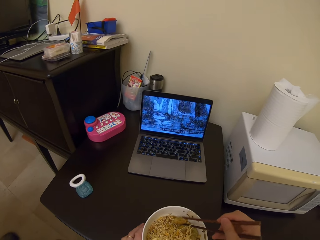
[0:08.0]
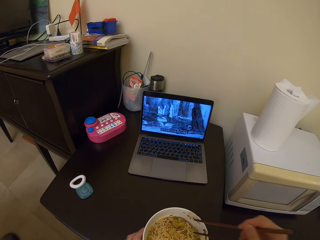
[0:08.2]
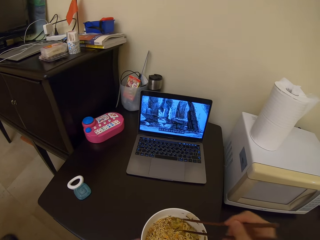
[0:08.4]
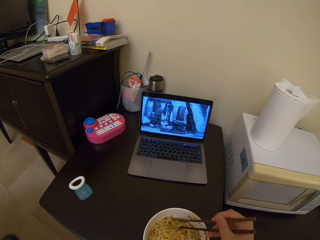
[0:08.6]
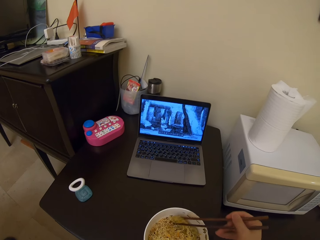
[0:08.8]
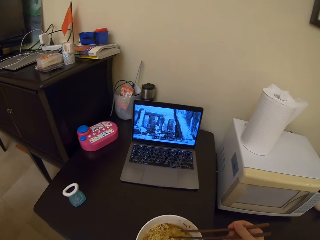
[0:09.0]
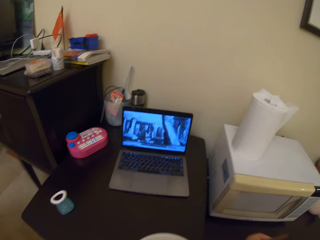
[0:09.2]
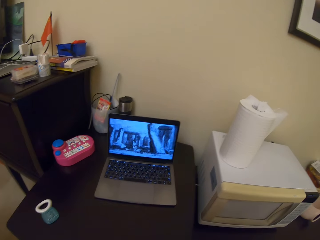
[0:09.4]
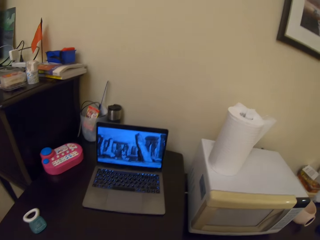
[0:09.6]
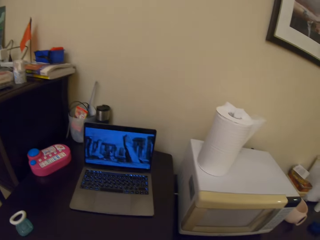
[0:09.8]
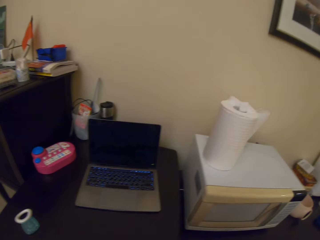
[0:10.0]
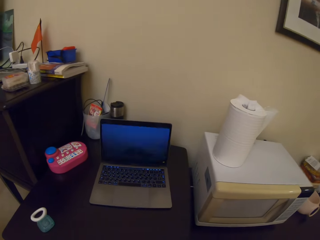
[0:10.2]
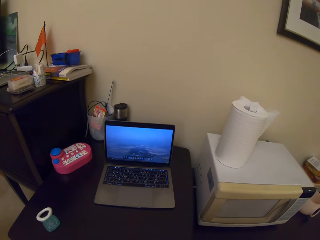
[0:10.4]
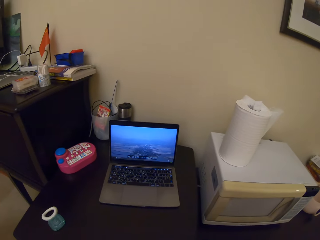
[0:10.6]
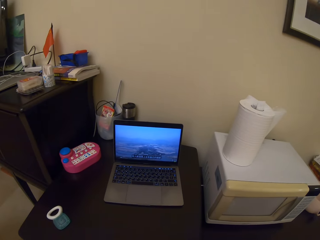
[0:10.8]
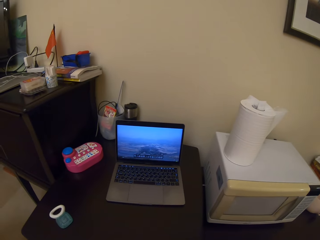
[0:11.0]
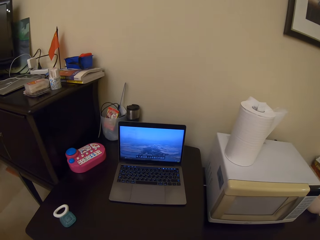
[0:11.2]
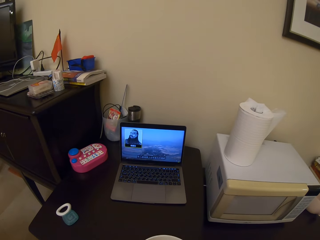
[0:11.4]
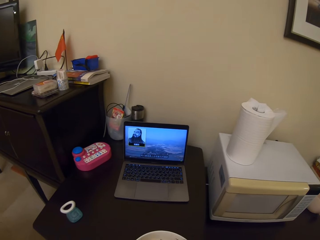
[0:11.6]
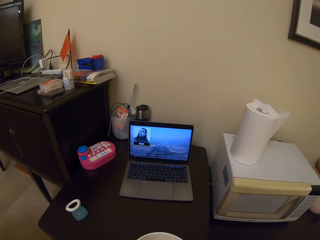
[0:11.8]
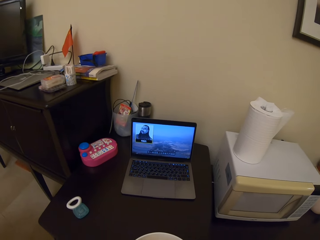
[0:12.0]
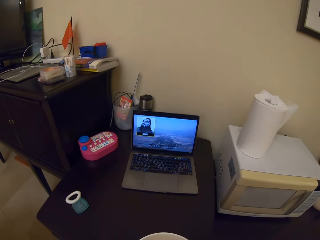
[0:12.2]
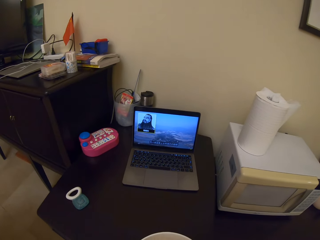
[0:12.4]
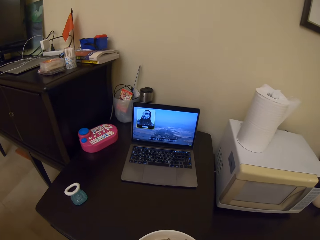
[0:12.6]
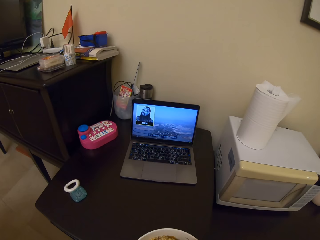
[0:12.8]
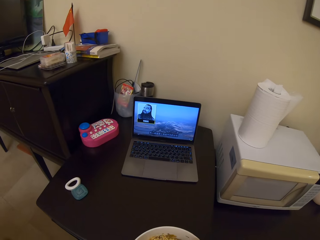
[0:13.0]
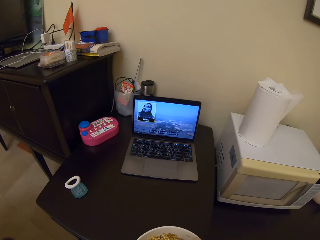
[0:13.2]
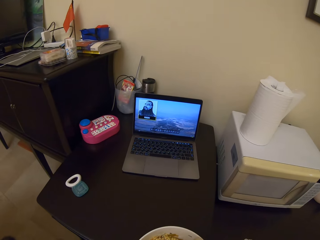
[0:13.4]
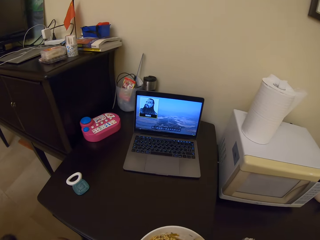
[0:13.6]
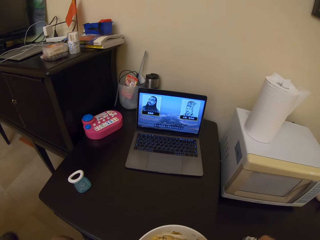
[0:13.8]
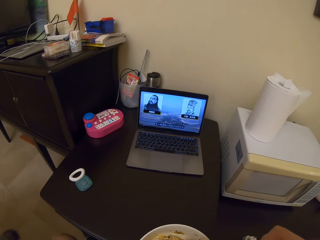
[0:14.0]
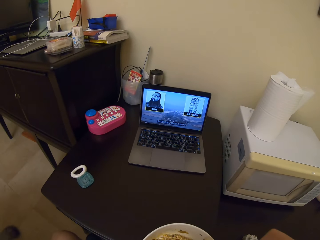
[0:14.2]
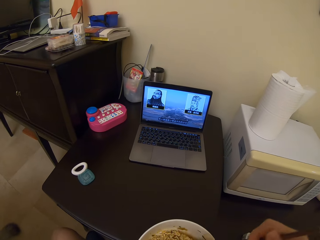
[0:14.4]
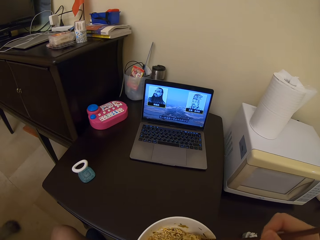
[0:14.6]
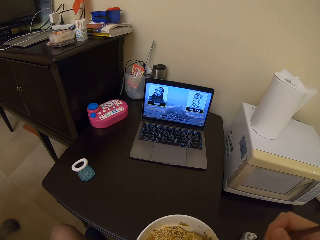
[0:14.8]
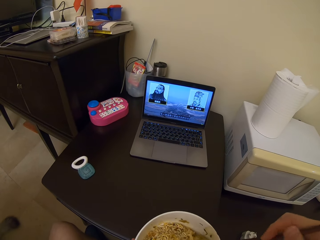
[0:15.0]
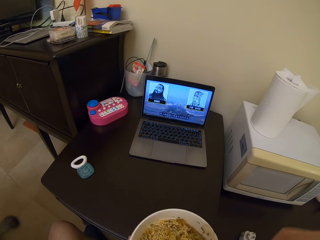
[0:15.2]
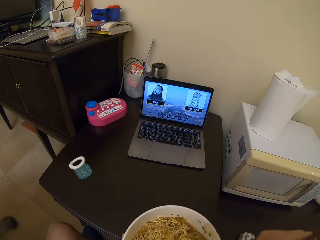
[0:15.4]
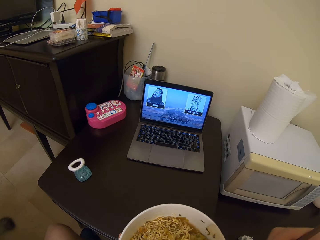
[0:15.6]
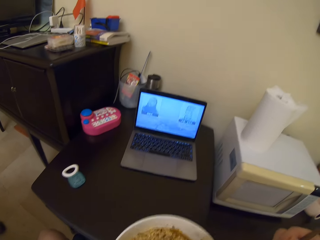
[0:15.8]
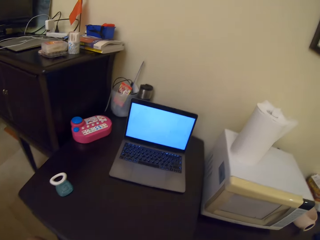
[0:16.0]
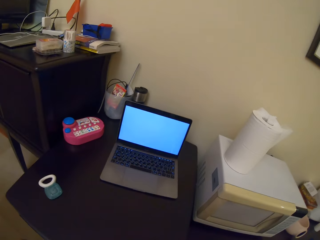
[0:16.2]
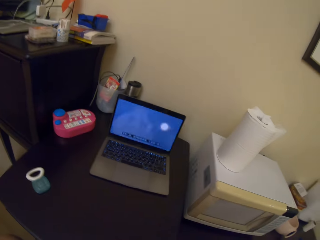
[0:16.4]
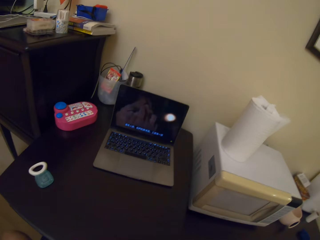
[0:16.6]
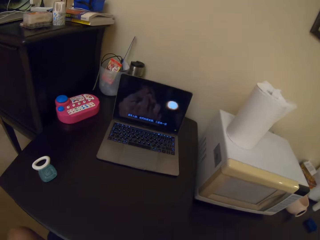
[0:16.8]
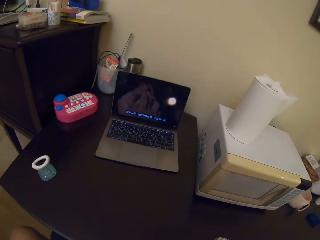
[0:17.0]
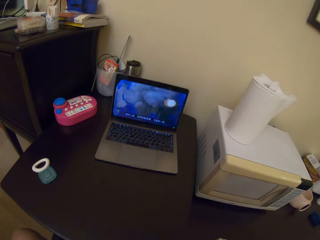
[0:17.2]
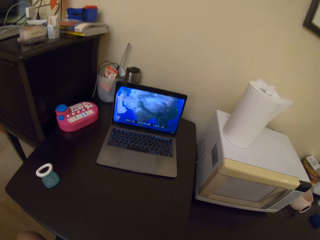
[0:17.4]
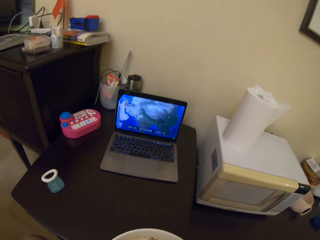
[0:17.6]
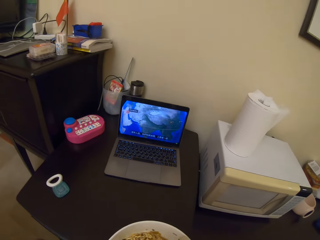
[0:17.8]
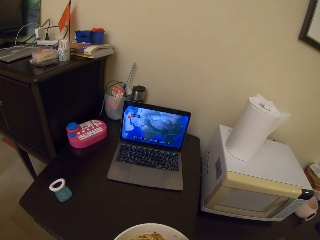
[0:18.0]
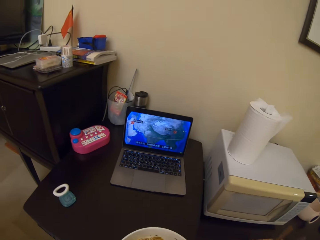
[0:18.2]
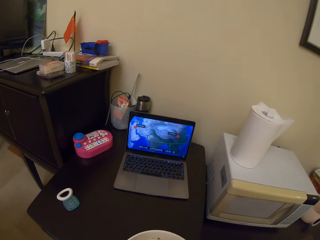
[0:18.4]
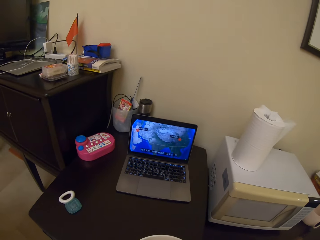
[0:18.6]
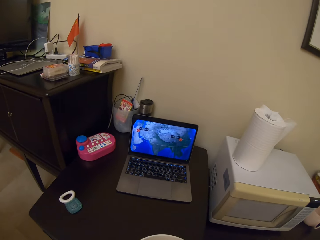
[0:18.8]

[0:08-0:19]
The camera wearer eats noodles with a chopstick while watching. They scoop food. They put the noodles in the mouth. They stir the food with the chopstick.

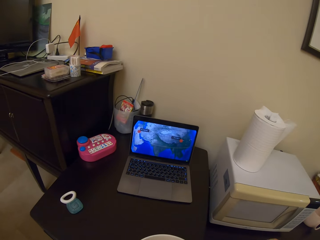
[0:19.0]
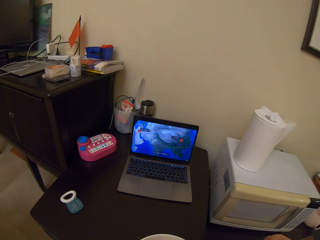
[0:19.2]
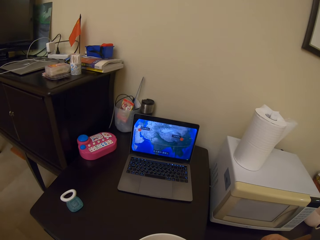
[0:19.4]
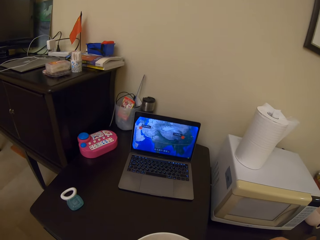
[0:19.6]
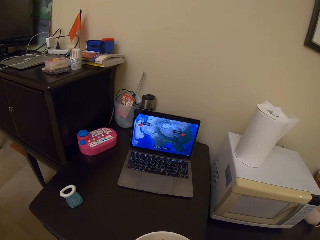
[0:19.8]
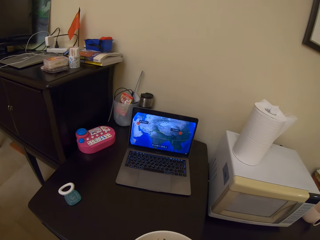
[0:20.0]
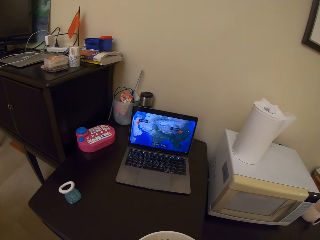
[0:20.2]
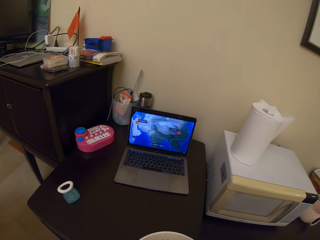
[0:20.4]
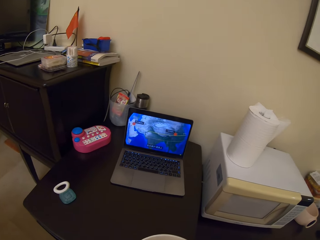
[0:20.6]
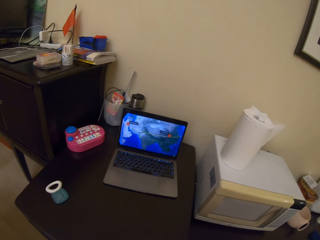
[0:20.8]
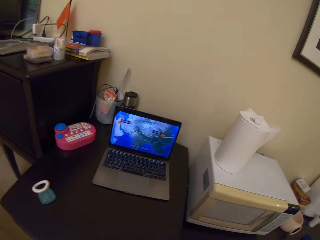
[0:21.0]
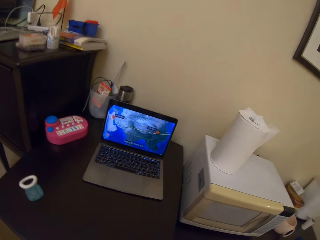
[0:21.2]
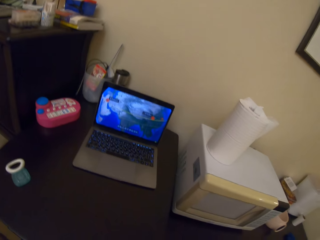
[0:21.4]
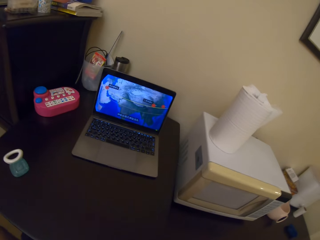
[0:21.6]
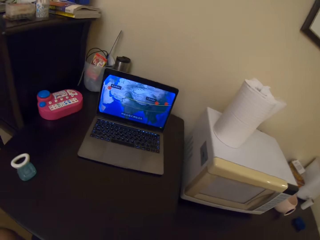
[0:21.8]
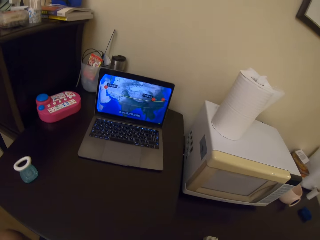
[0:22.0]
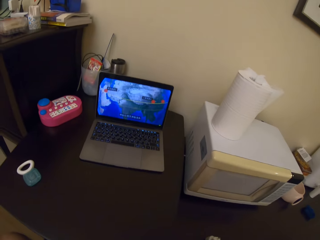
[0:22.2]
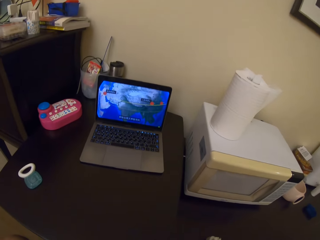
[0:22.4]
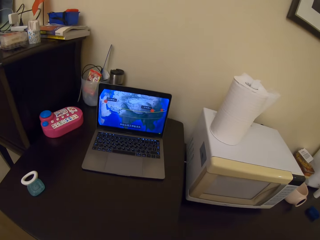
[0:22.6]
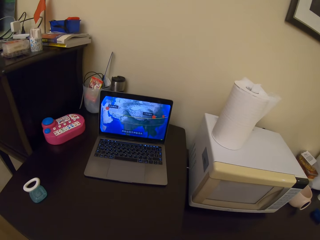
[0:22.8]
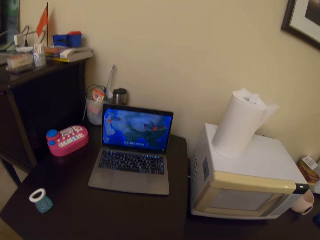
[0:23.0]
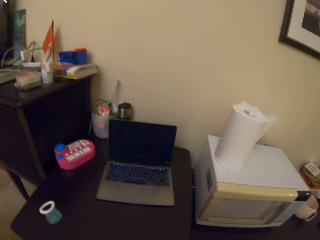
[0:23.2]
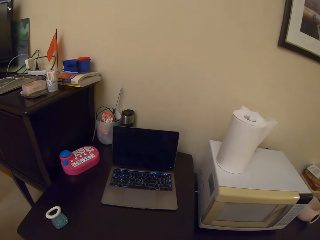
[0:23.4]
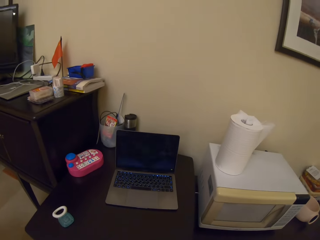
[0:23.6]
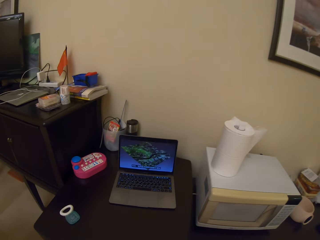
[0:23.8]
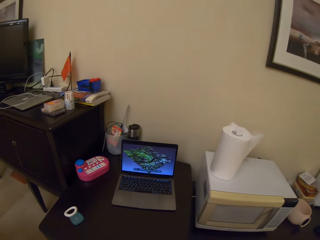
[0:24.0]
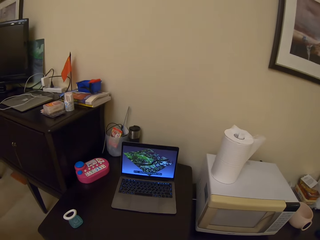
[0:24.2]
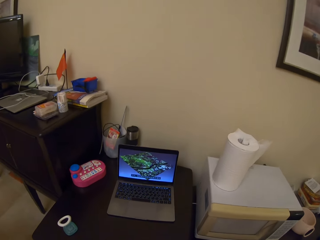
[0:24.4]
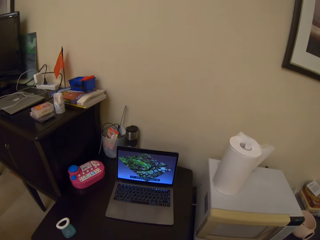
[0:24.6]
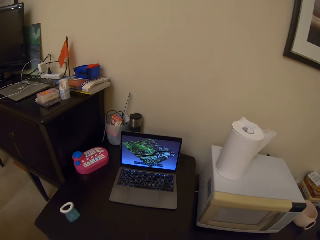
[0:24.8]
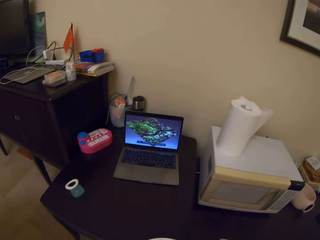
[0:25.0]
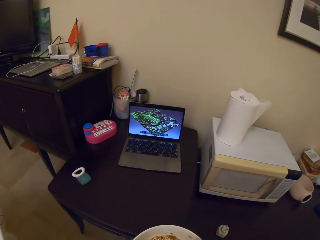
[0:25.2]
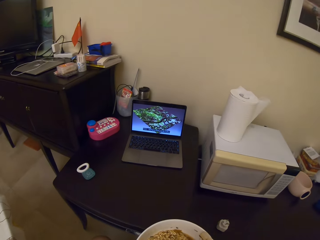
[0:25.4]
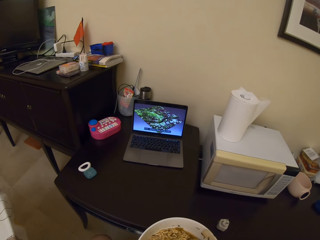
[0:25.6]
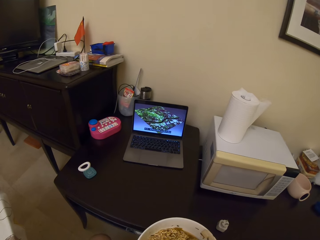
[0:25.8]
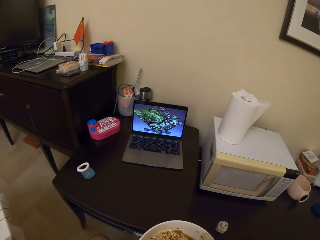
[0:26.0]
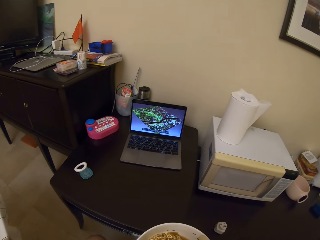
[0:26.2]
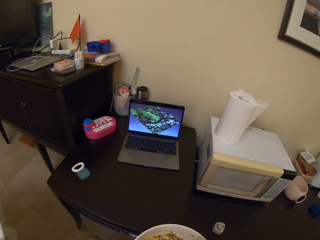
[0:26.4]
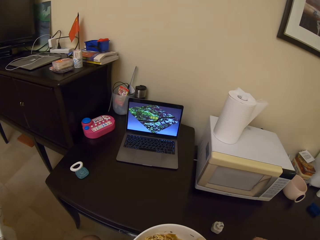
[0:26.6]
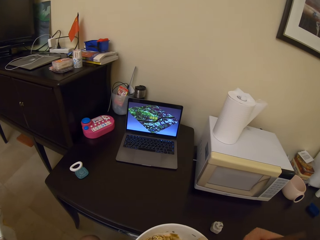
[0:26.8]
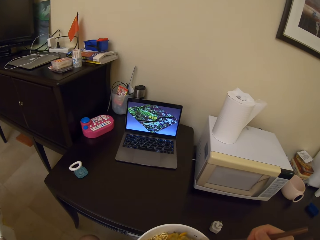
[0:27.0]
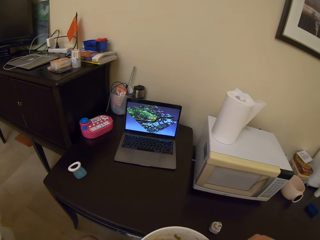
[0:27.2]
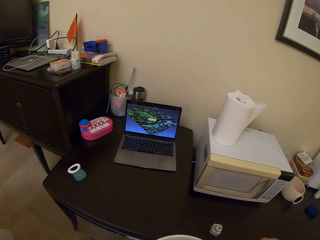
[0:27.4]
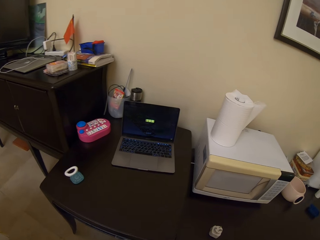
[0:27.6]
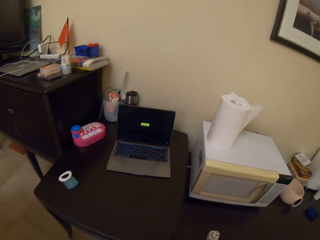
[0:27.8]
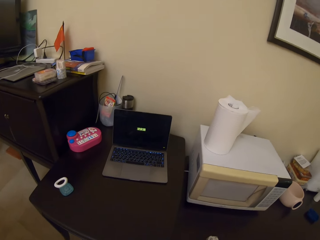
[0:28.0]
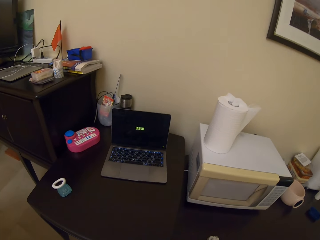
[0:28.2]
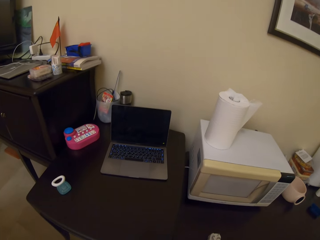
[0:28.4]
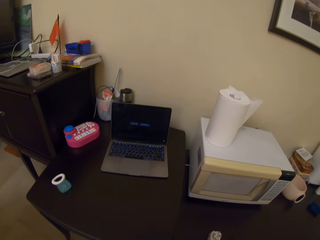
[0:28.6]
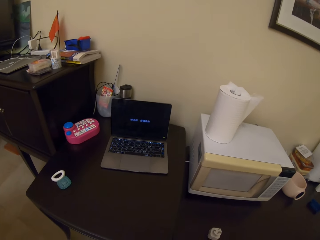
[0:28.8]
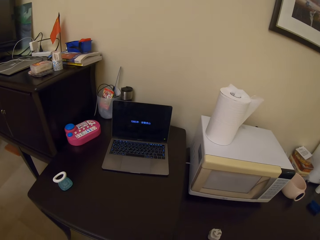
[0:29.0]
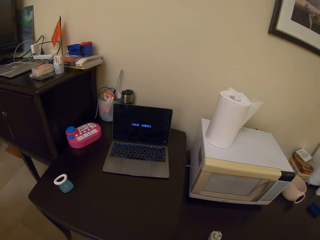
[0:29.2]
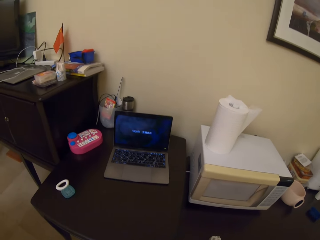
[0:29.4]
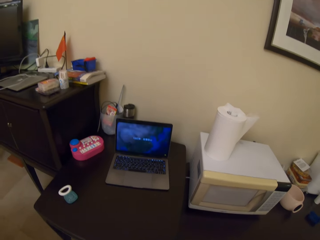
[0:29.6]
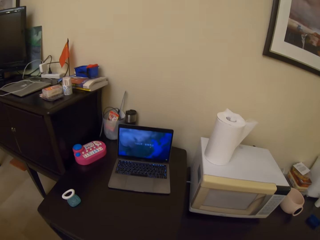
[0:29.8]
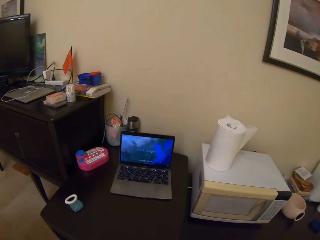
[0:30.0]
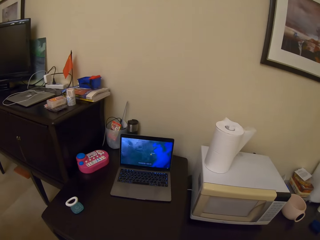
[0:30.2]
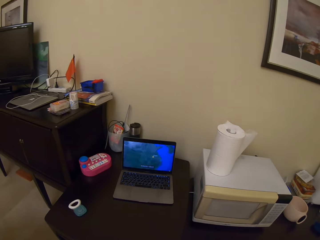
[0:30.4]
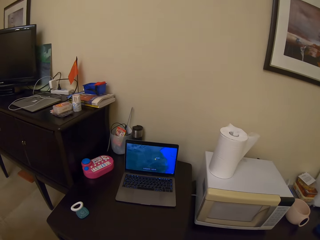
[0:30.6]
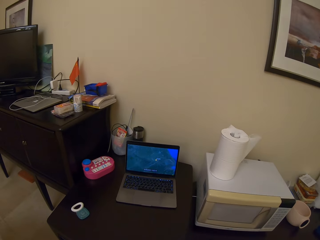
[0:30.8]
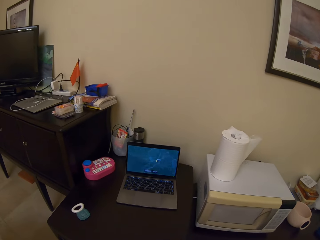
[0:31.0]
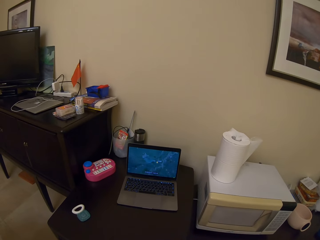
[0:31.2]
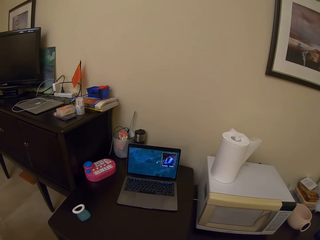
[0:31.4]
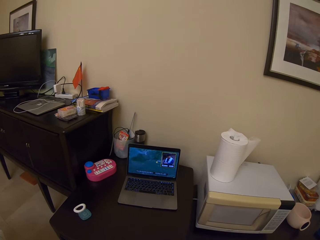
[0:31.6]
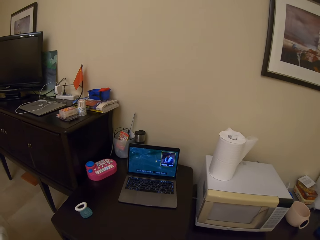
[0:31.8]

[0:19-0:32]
The camera wearer puts the plate near the mouth. They stir the food.
